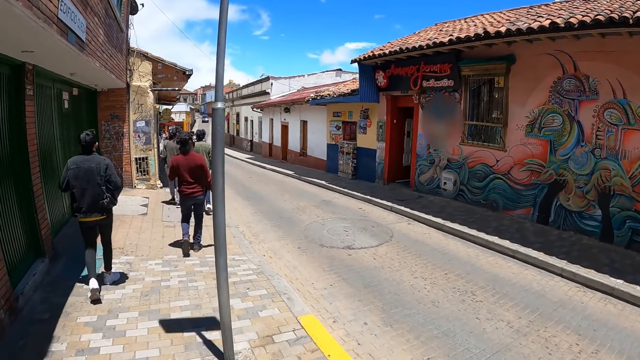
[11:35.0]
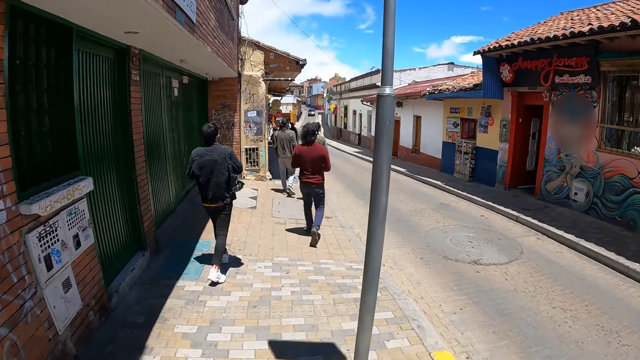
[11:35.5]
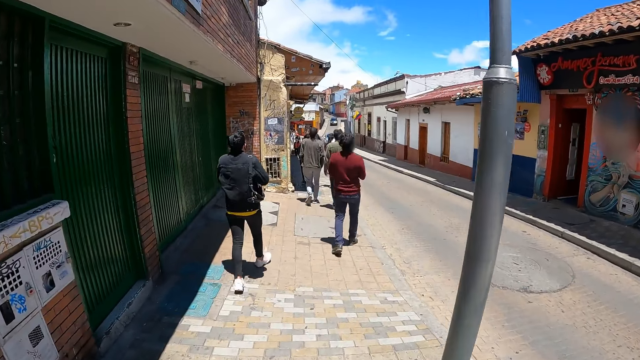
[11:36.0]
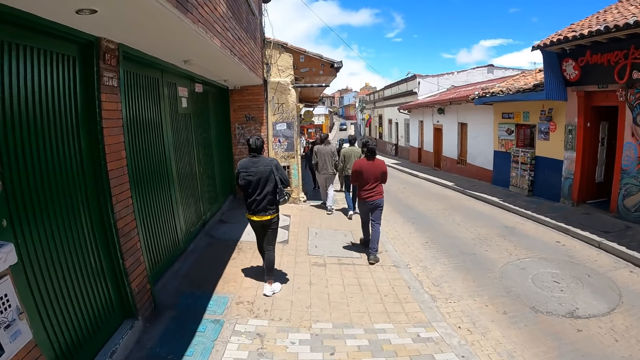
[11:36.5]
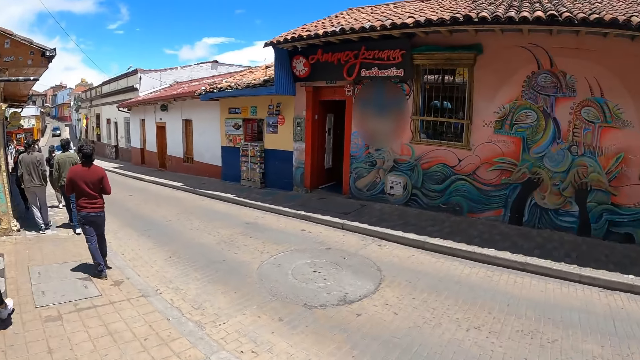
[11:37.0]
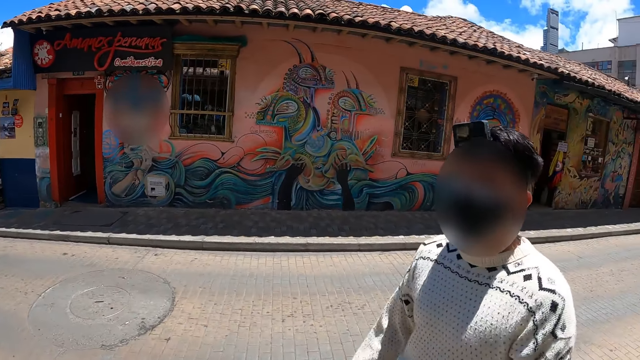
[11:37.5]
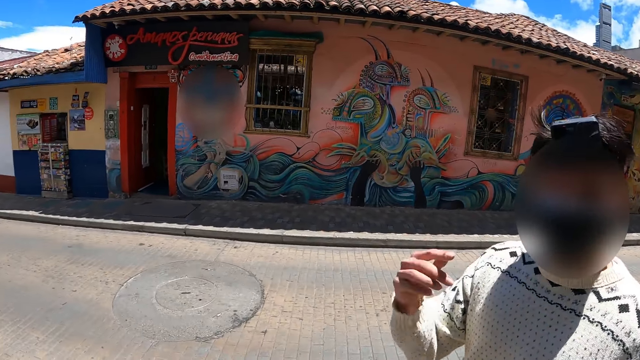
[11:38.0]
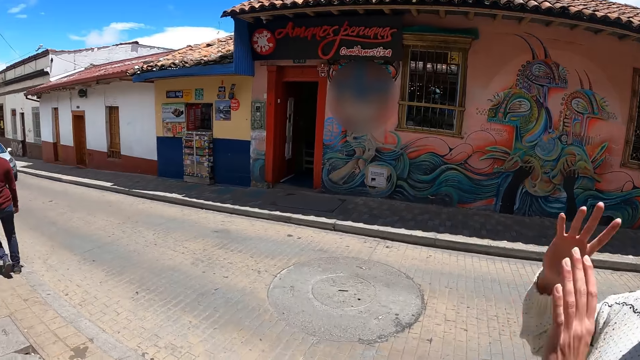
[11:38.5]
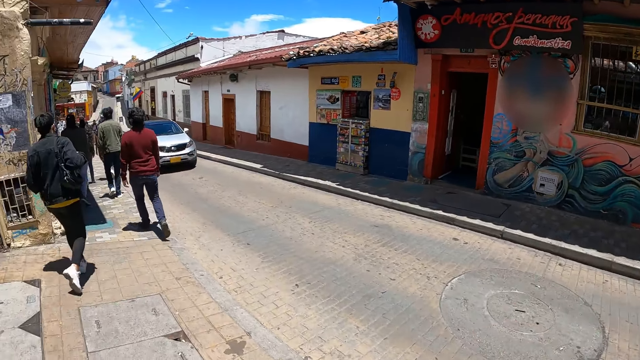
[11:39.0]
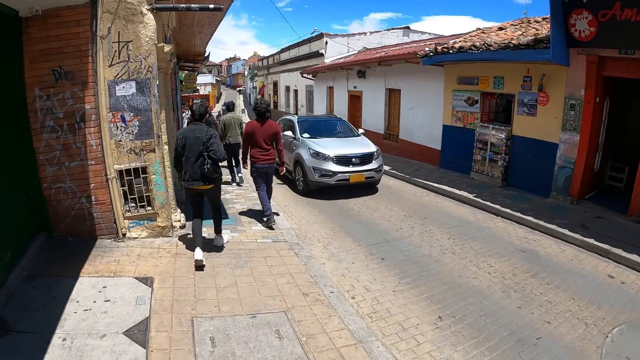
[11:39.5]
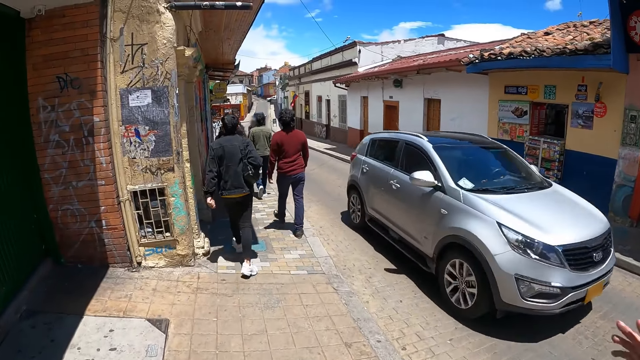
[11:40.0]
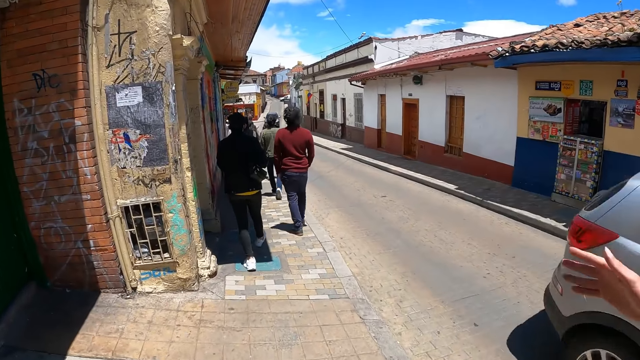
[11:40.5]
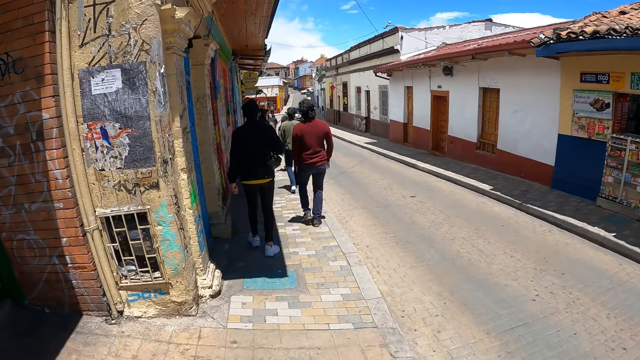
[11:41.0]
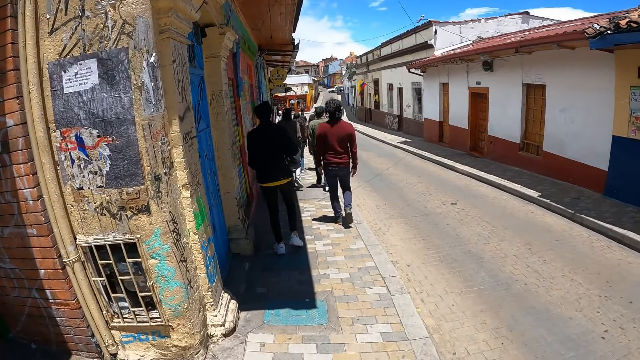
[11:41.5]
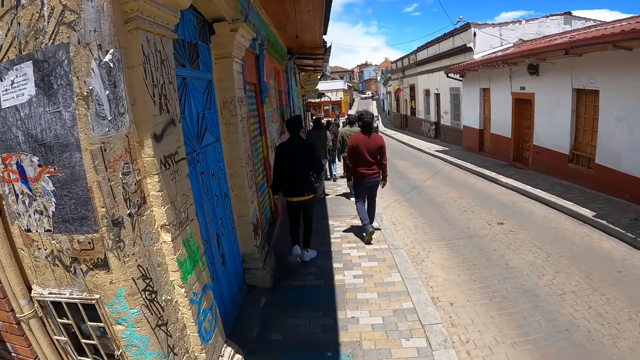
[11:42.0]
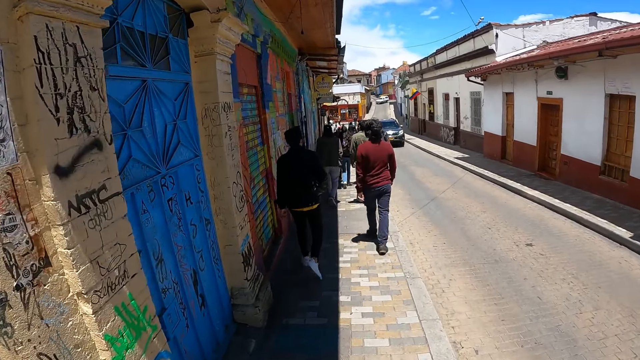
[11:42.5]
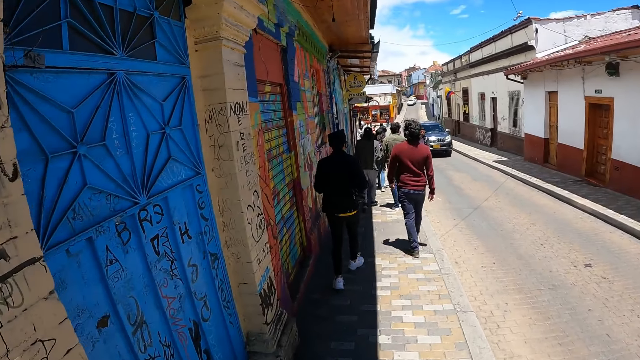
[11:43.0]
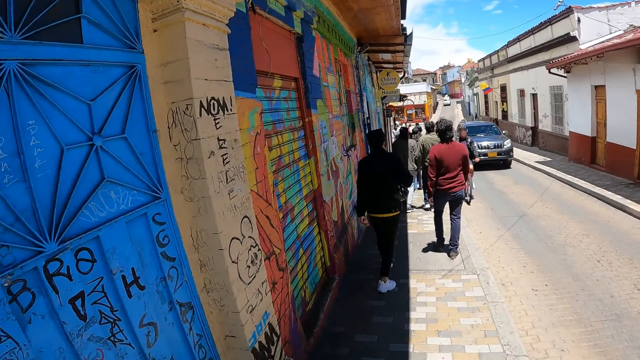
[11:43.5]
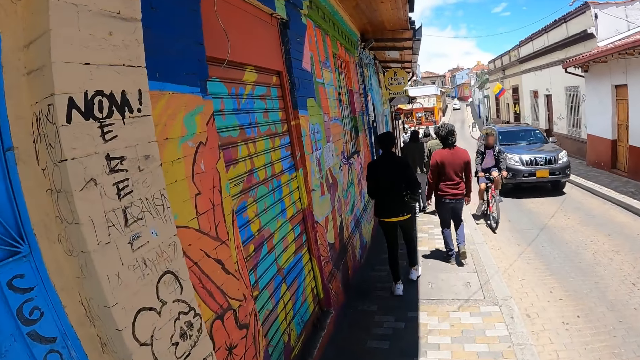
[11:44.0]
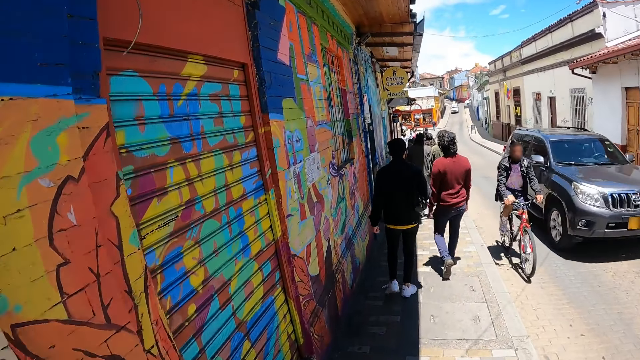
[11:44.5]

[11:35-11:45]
The camera wearer looks around the city. A man gestures his hand. He gestures his hands. The camera wearer walks along the path. Two other men walk along the path.

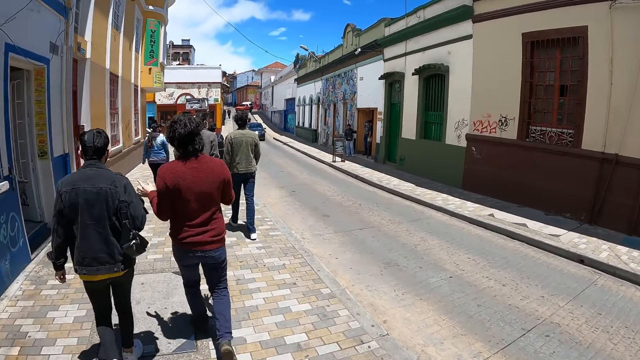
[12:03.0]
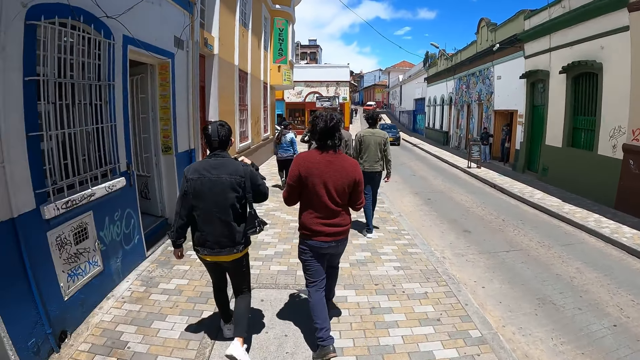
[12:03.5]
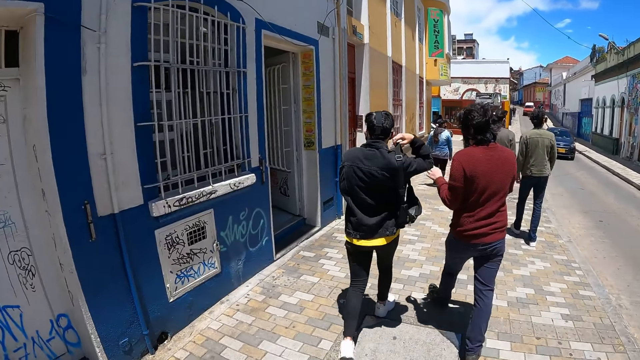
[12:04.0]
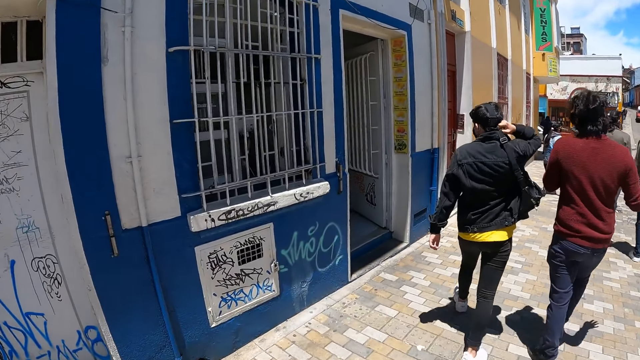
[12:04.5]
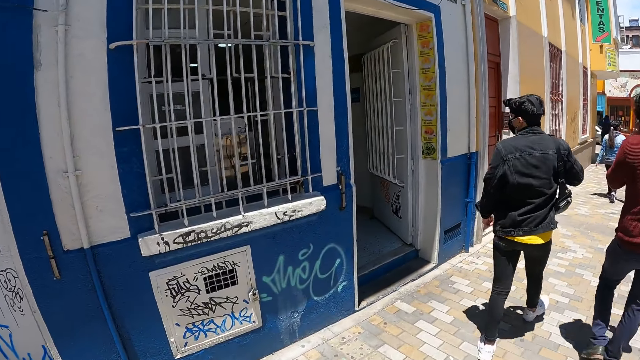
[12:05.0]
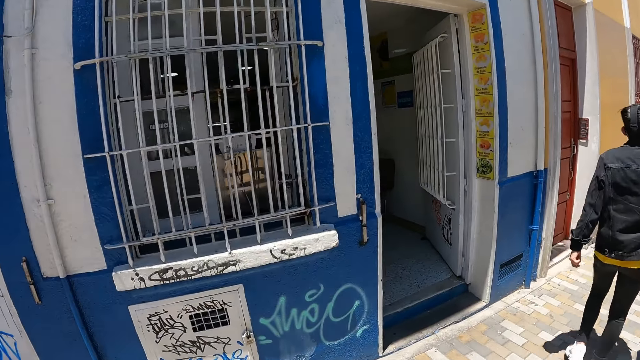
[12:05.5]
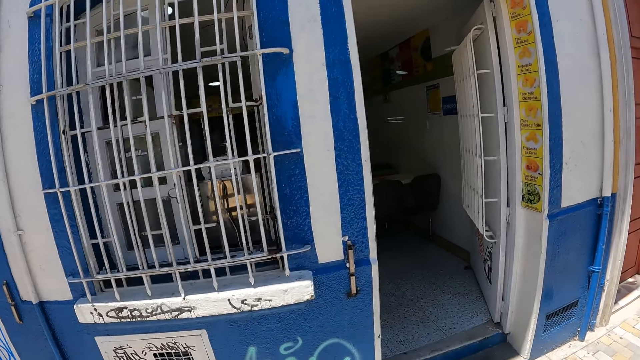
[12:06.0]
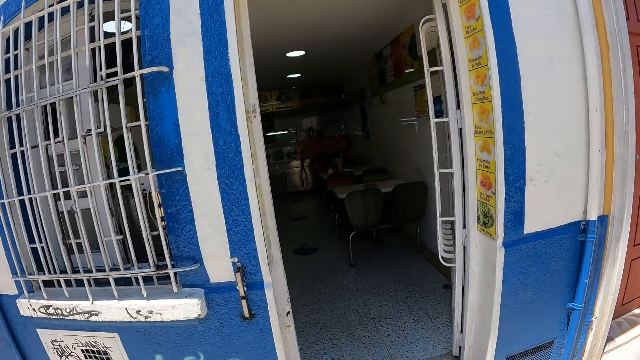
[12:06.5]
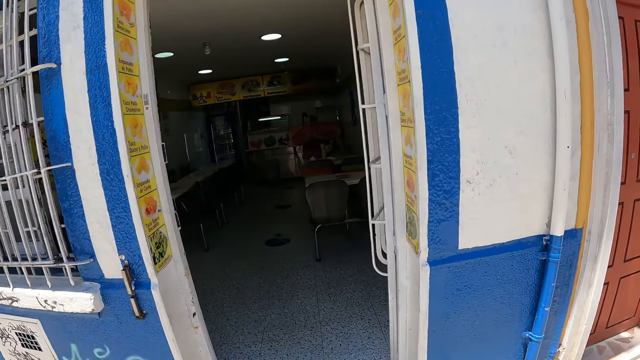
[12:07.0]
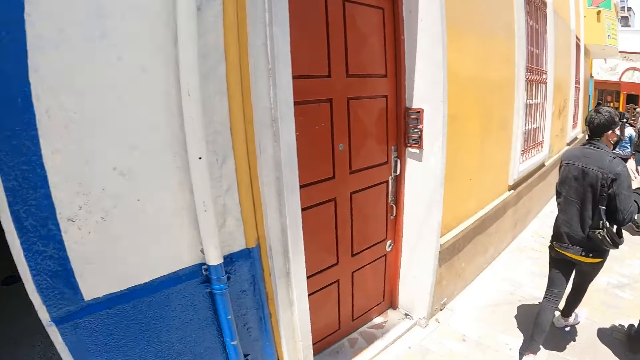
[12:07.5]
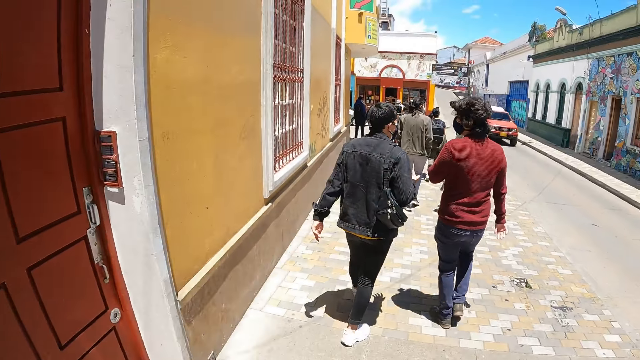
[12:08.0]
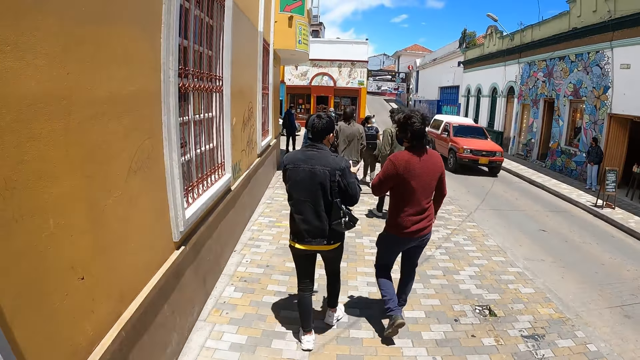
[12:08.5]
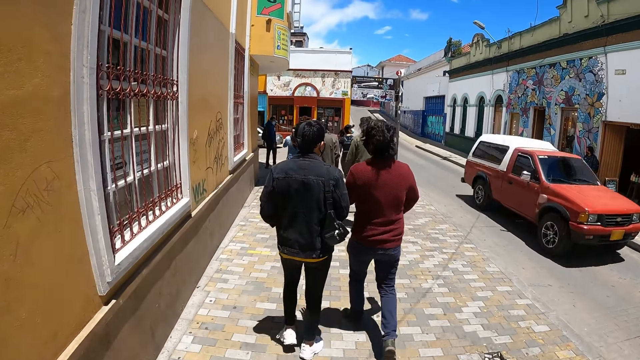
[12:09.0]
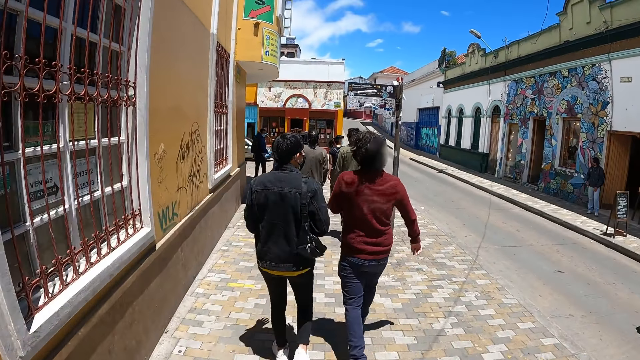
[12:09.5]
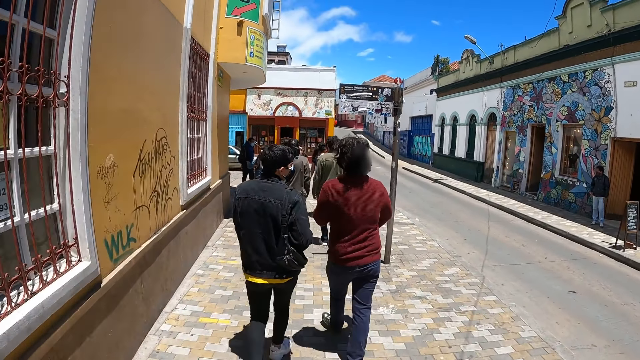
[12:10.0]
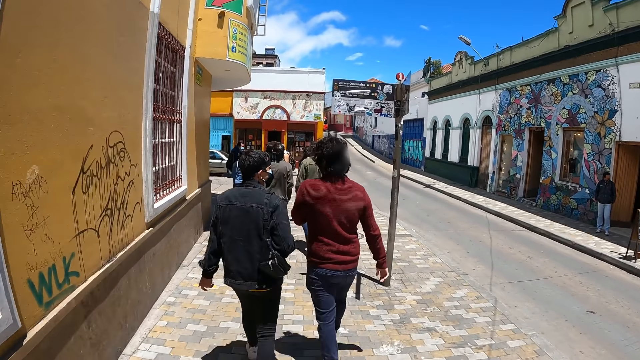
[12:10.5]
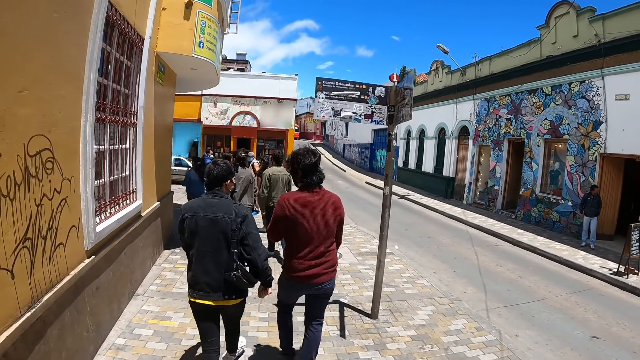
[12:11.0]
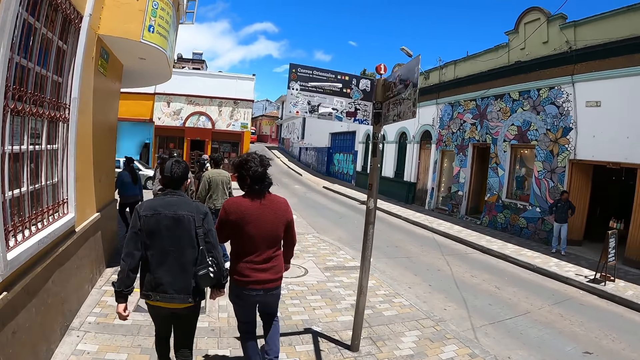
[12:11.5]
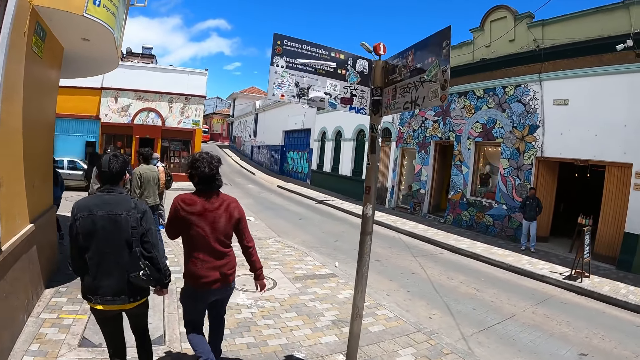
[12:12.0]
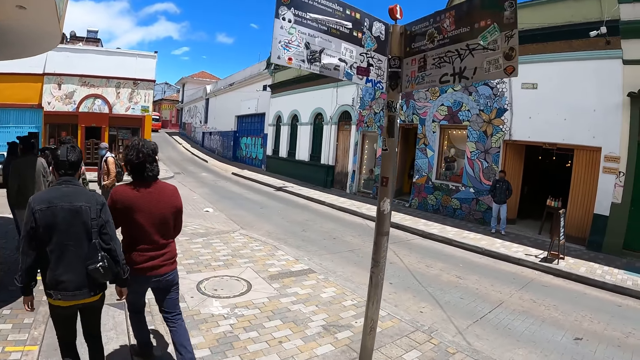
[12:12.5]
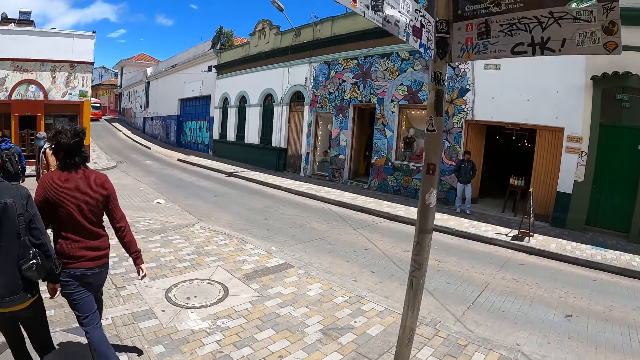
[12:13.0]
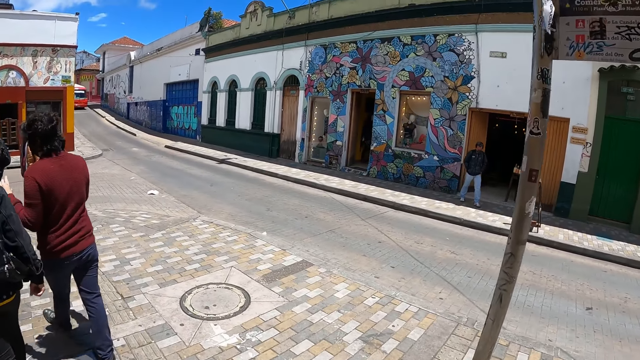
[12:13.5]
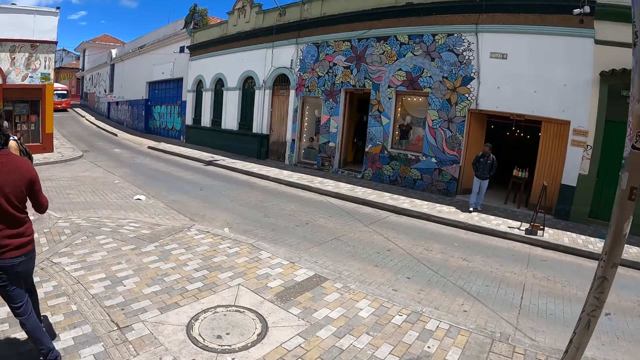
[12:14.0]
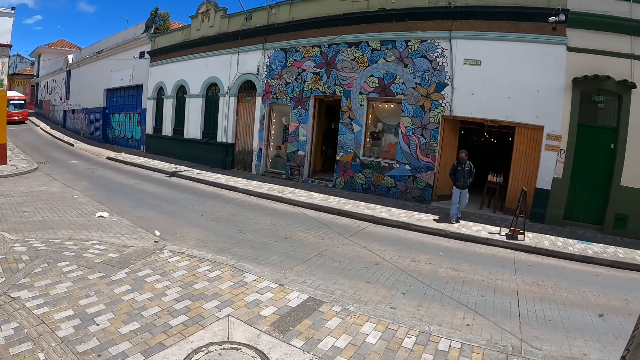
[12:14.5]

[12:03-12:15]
A man adjusts the bag strap and walks along the path. Another man walks along the path. The camera wearer looks in the restaurant. They walk along the path.
